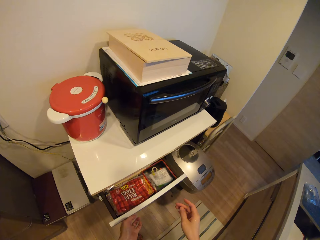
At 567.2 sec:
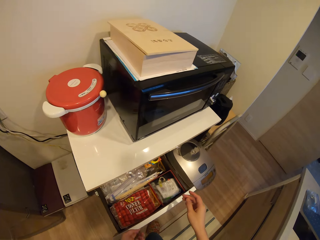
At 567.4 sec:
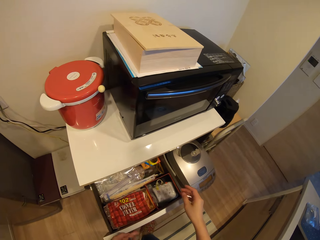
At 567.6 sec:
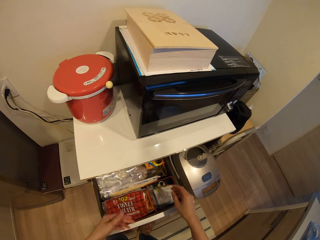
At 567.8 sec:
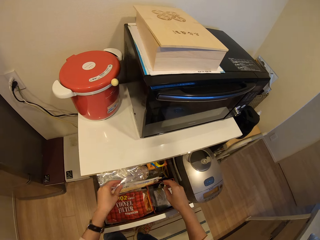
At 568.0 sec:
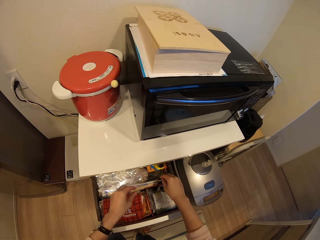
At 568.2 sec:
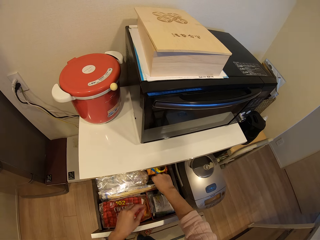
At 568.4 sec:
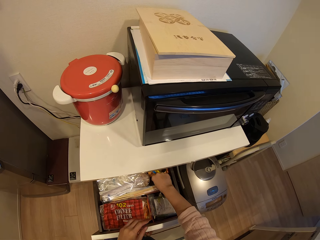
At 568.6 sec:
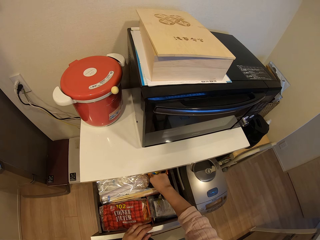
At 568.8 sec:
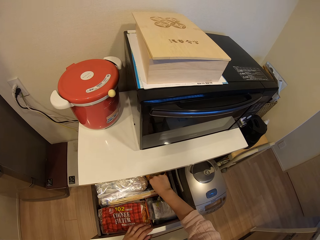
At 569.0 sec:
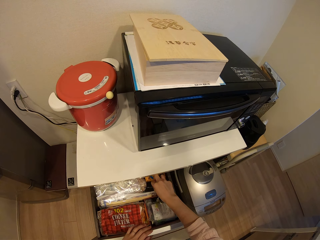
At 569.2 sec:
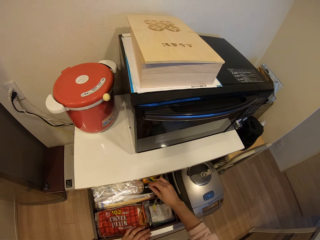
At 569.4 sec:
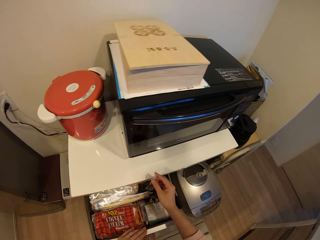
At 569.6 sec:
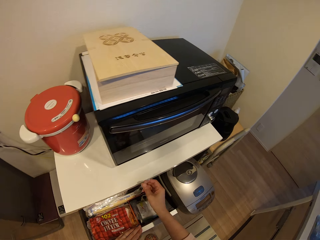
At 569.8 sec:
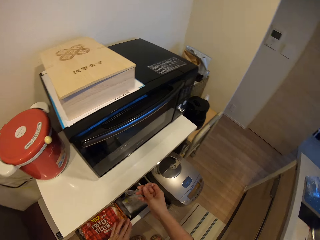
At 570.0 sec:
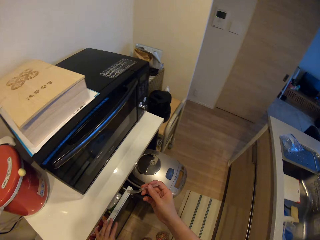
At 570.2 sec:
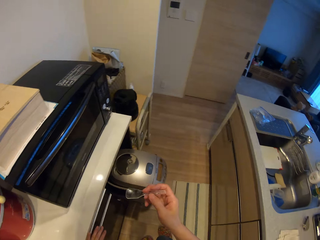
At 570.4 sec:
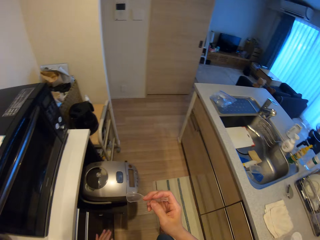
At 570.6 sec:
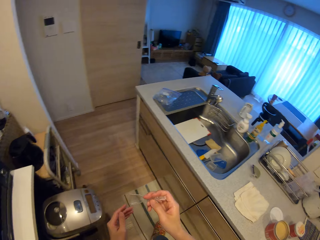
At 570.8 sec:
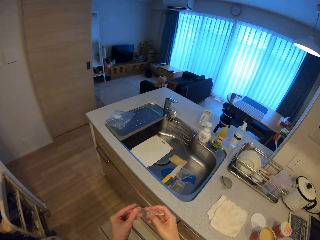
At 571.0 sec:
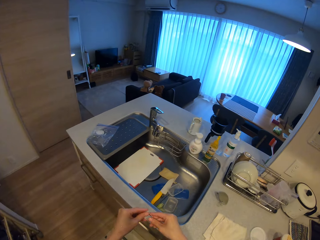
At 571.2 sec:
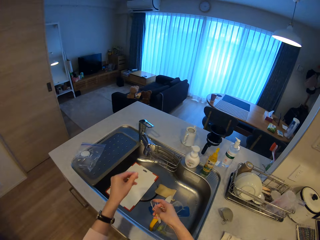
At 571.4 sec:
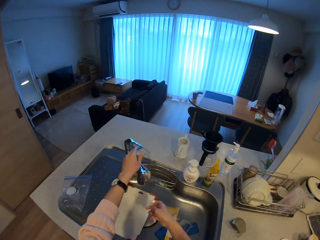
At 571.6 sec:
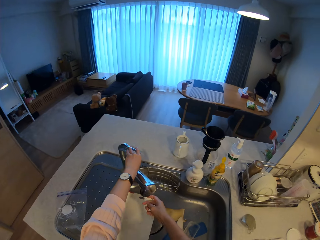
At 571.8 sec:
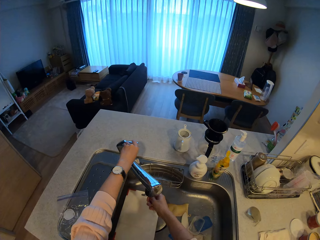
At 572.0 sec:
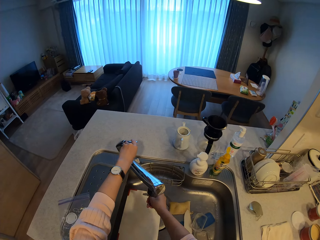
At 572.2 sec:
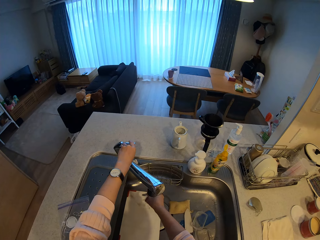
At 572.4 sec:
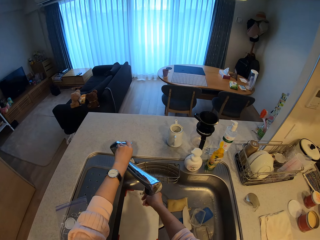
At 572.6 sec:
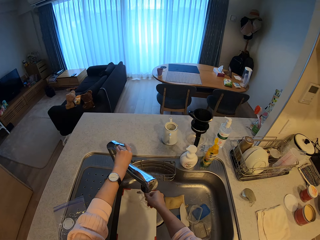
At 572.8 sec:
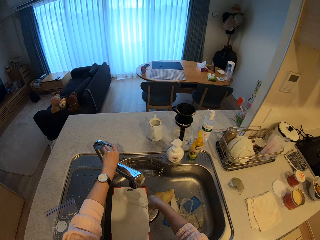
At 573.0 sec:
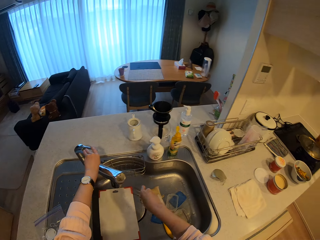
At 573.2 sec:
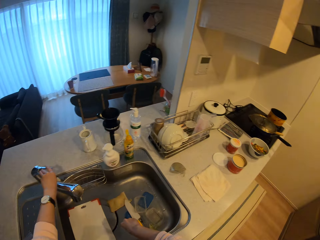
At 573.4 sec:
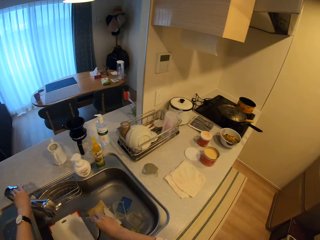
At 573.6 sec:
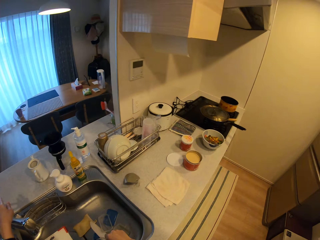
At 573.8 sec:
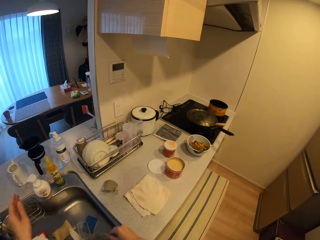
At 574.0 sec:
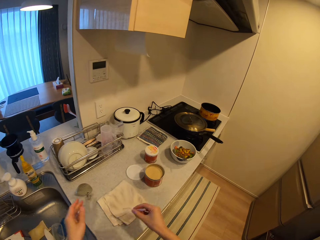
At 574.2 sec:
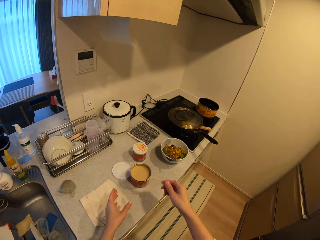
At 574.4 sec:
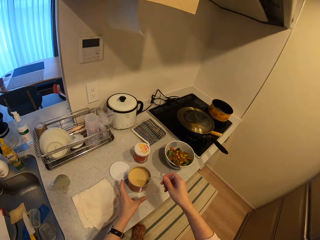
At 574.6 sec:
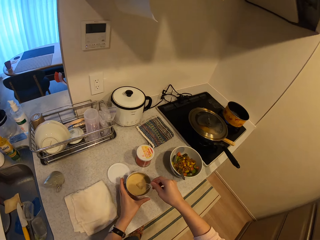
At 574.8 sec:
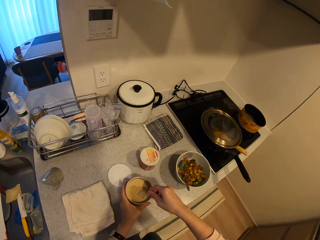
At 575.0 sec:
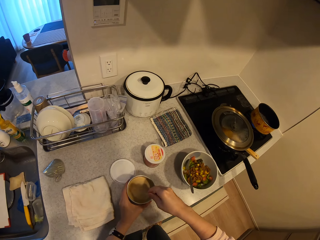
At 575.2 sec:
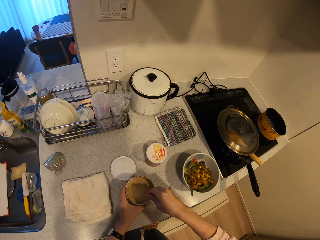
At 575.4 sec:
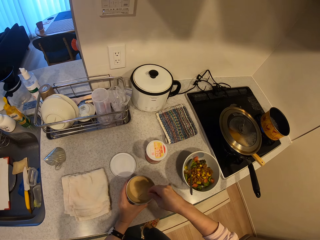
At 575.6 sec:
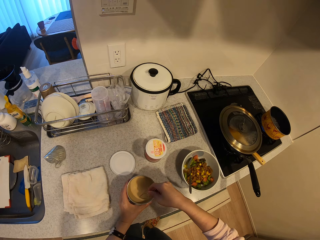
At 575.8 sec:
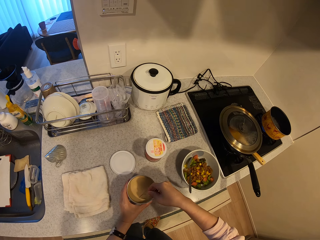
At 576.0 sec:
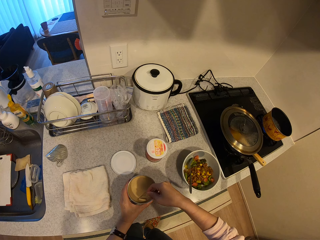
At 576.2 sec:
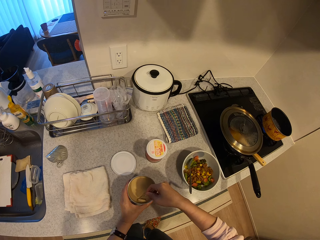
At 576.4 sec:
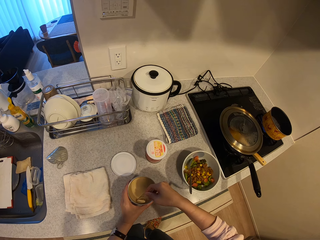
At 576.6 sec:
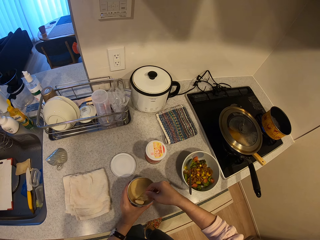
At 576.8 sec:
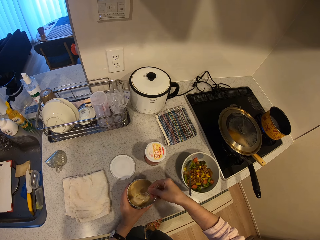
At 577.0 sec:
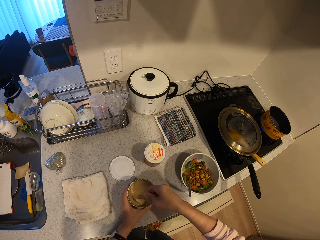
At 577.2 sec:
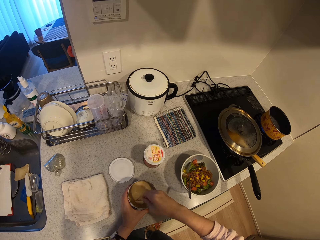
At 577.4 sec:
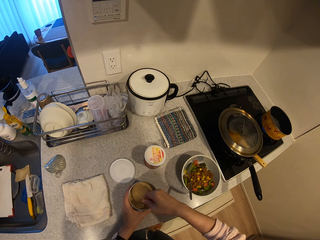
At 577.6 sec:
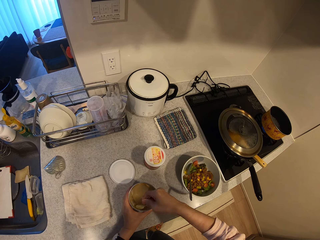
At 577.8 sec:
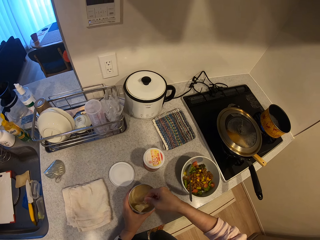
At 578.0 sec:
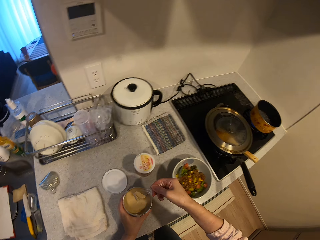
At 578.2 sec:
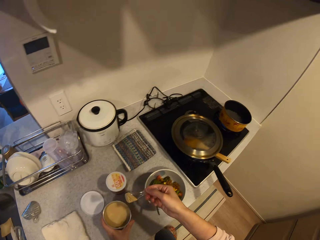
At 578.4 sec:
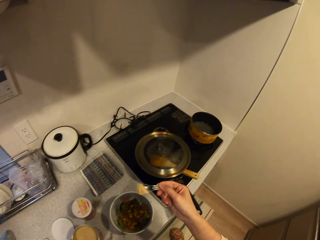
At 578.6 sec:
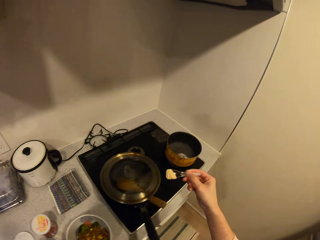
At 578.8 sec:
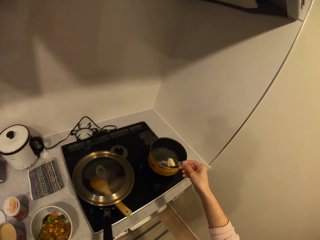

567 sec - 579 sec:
The camera wearer pulls out another cabinet drawer. They pick a scoop from the drawer. They push in the drawer. They hold the plastic drawer. They turn on the tap, rinse the scoop and turn off the tap. They scoop out butter from its can. They hold the container.

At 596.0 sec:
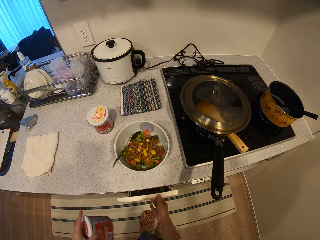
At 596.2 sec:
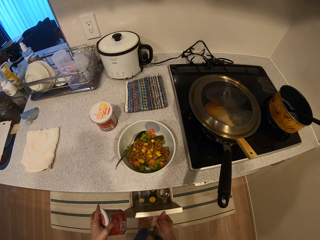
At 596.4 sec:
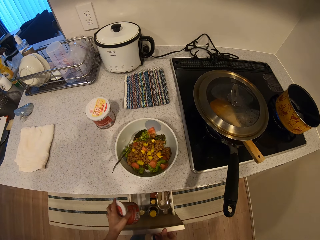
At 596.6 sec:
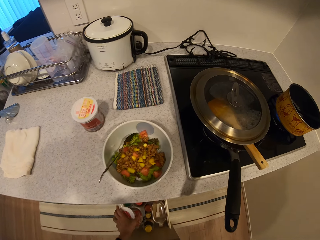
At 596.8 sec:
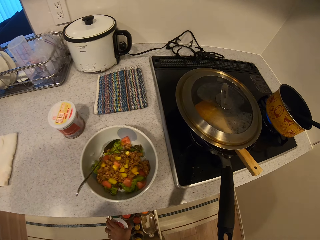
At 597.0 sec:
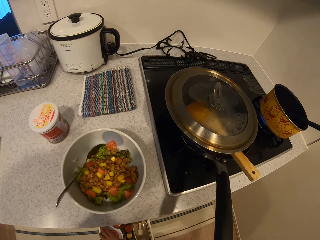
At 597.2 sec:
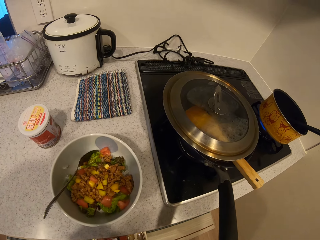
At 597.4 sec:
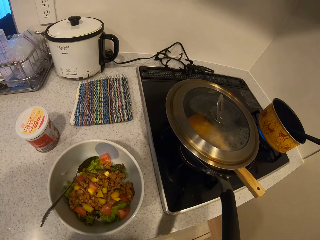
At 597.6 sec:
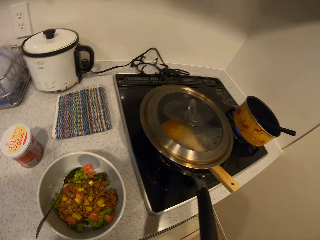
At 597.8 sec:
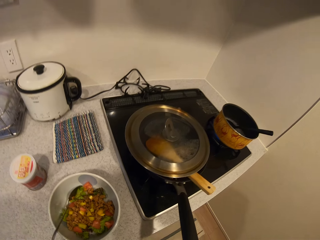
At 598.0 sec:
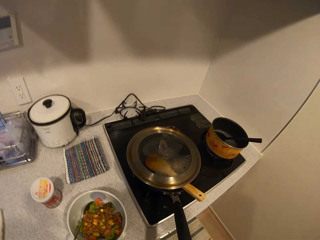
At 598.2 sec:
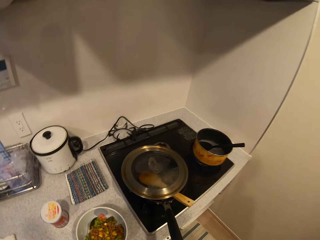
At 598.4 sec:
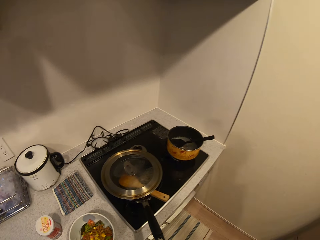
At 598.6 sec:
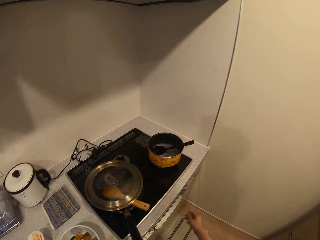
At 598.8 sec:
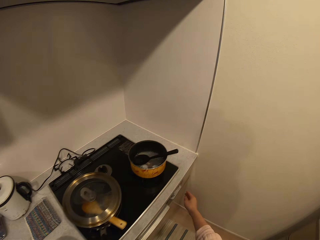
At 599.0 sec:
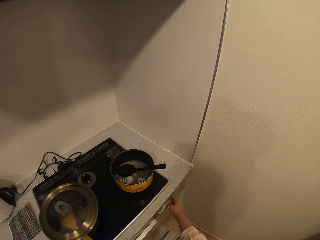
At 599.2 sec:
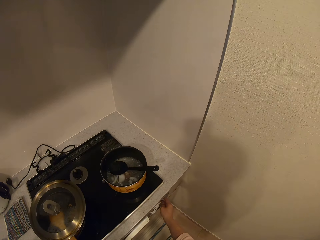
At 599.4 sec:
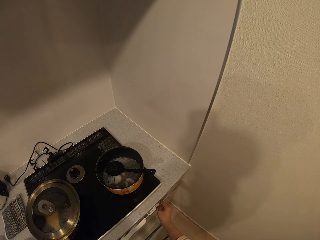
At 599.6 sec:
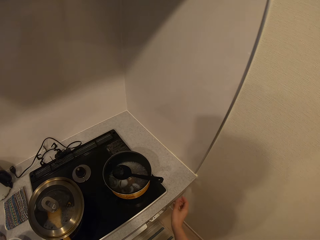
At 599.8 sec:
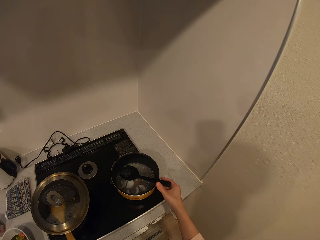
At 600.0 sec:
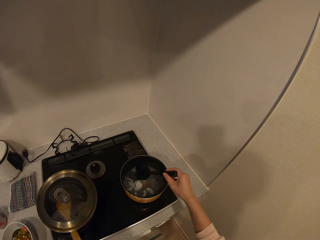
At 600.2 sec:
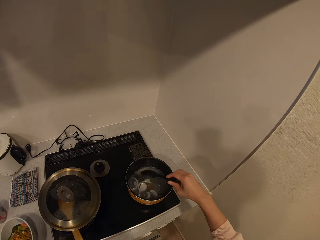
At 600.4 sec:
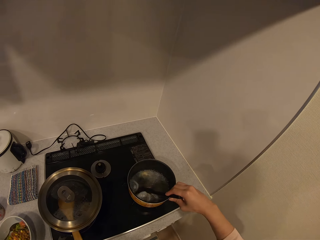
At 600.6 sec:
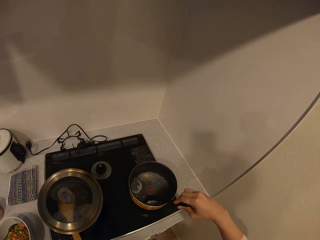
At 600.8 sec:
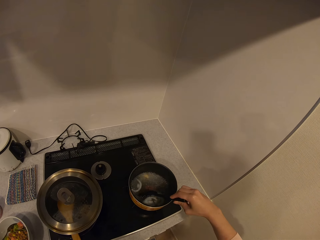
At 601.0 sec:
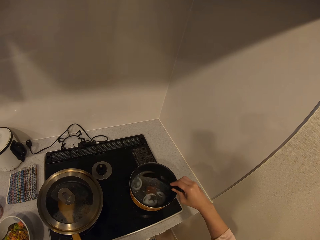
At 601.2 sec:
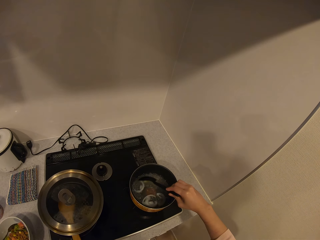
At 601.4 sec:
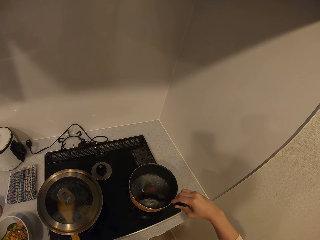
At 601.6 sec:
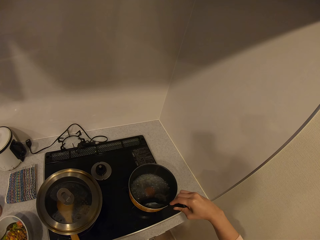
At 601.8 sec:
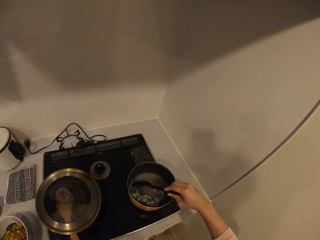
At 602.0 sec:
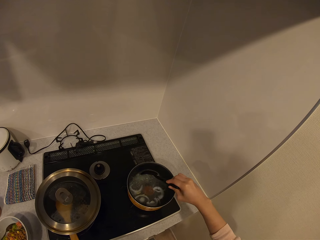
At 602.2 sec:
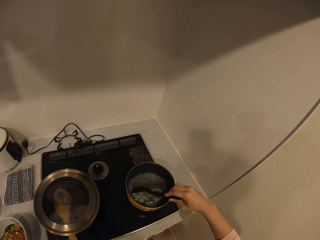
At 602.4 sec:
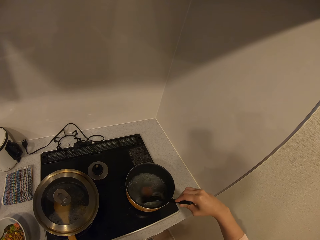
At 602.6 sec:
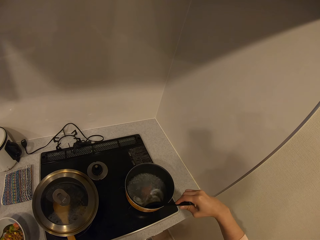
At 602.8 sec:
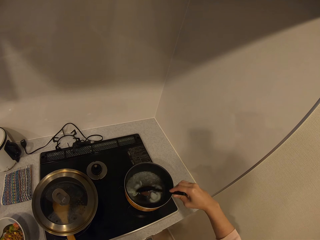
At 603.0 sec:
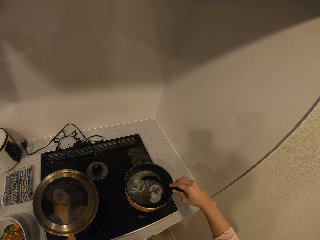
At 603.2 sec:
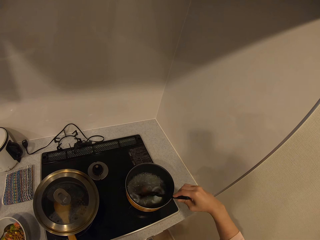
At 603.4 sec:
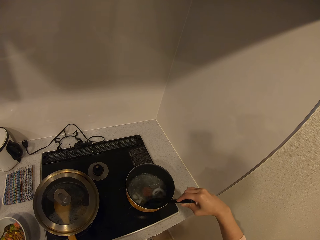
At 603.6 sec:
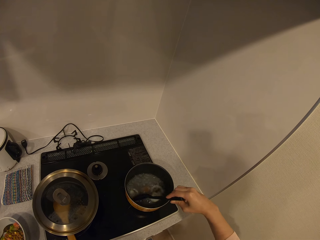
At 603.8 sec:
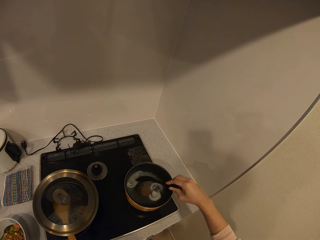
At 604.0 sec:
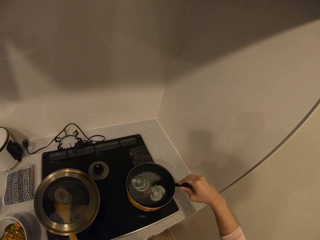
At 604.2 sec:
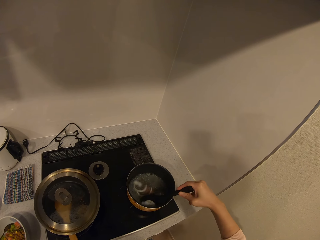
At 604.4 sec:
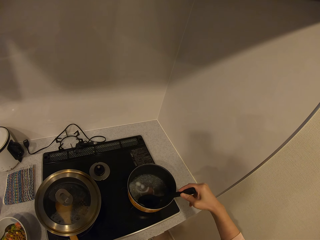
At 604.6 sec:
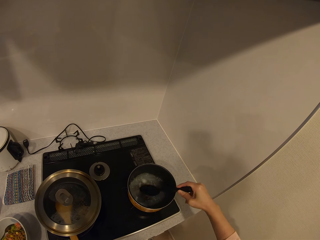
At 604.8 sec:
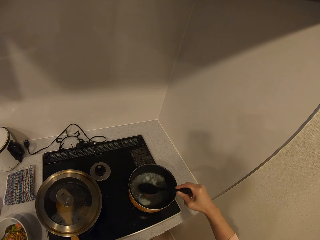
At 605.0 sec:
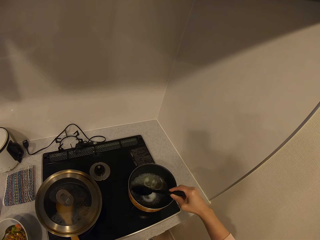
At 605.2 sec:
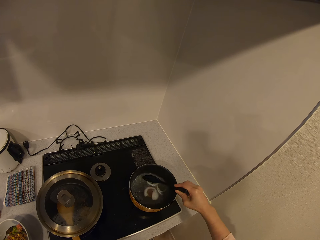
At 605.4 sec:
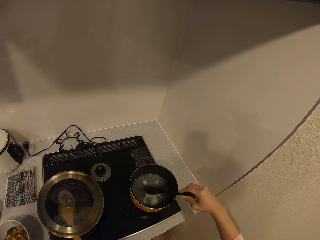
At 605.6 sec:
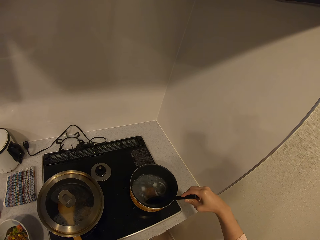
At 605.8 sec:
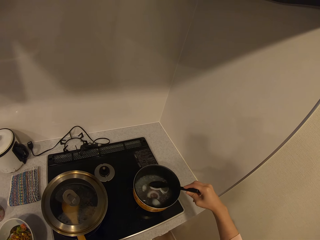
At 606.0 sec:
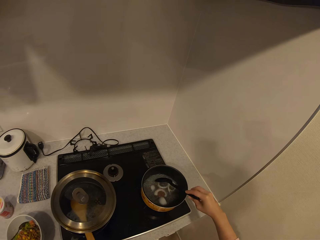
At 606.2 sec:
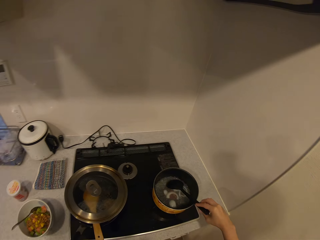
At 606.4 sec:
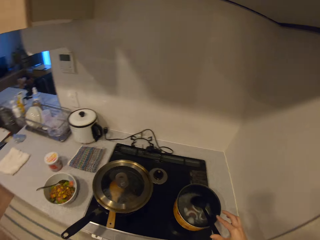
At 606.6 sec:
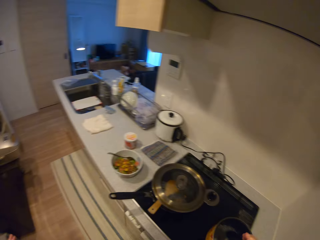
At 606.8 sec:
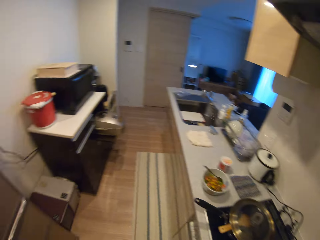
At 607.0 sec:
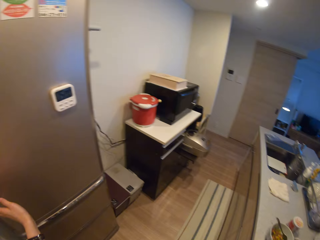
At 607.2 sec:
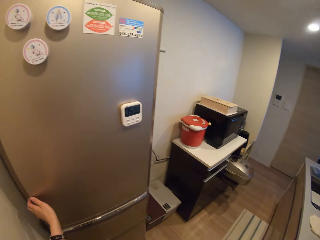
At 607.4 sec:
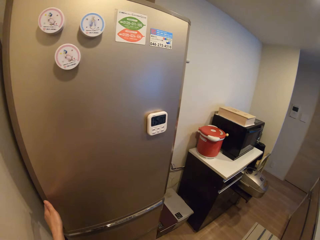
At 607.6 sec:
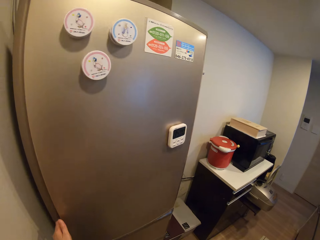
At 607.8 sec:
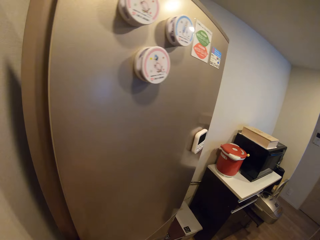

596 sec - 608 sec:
The camera wearer pulls out the cabinet drawer. They pick a container. They place the canned butter in the drawer. They close the cabinet drawer. They set the regulator of the cooker. They pick up the serving spoon from the pot. They hold the cooking spoon. They stir the onions in the pot with the serving spoon. They drop the serving spoon in the pot.
